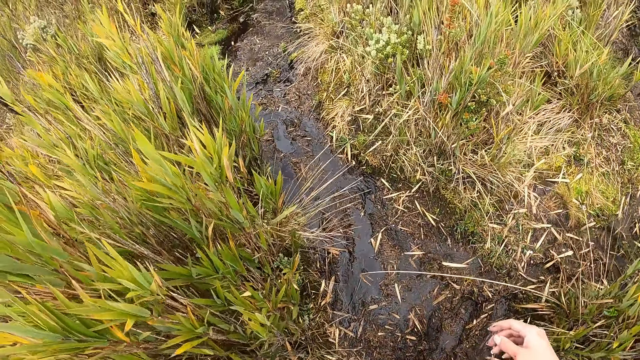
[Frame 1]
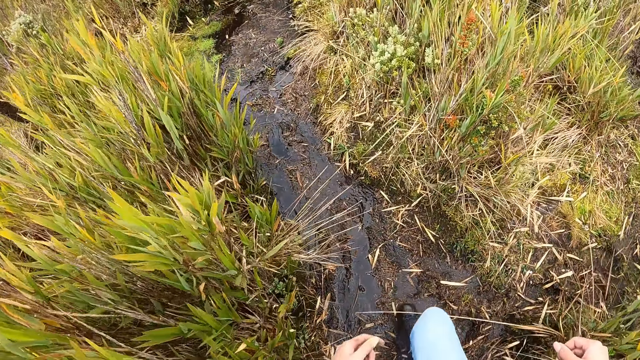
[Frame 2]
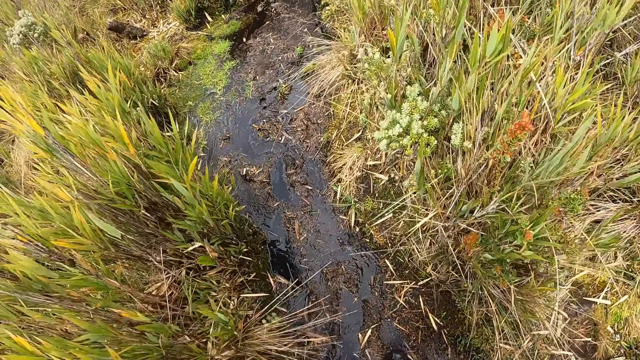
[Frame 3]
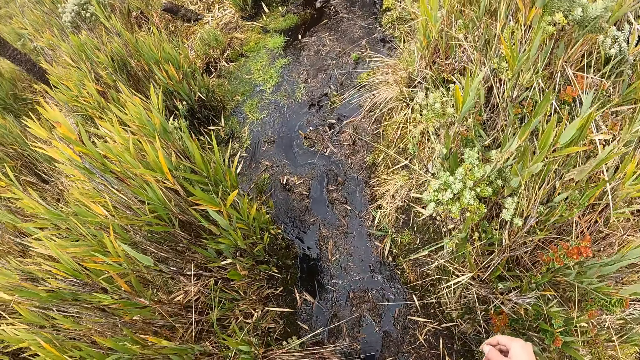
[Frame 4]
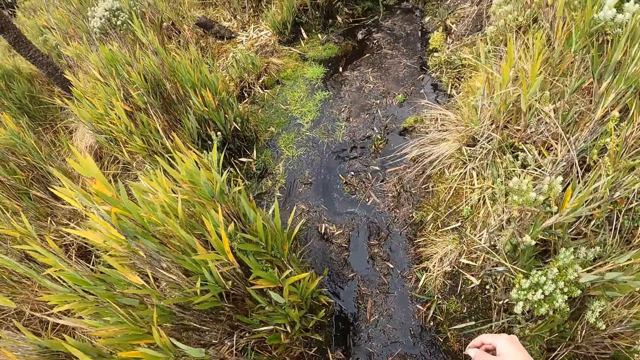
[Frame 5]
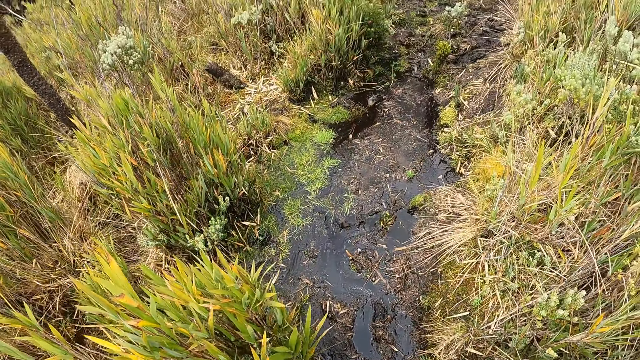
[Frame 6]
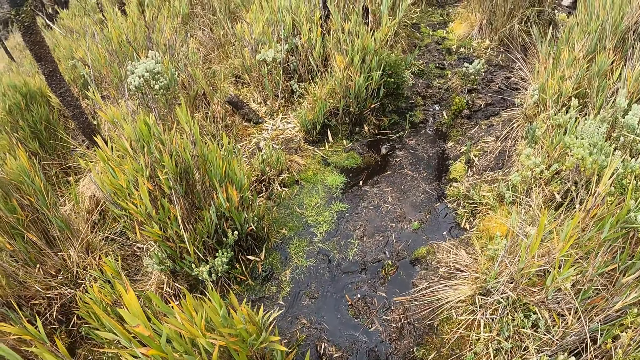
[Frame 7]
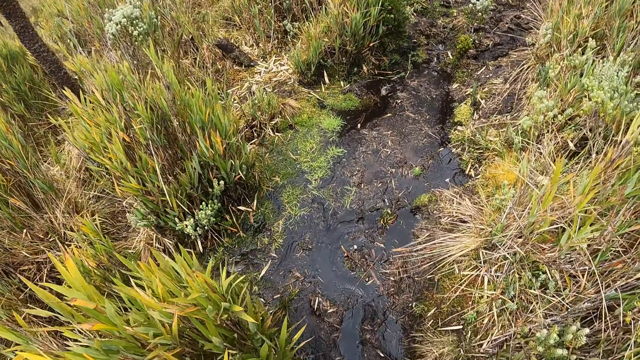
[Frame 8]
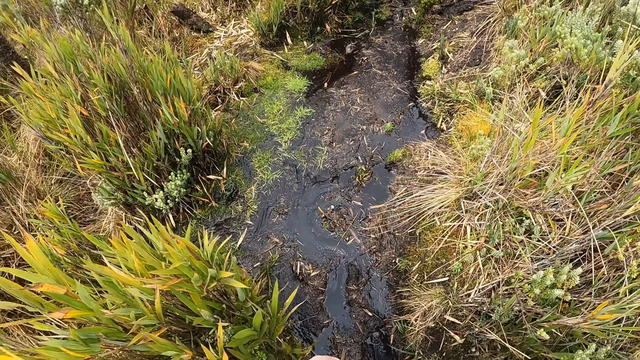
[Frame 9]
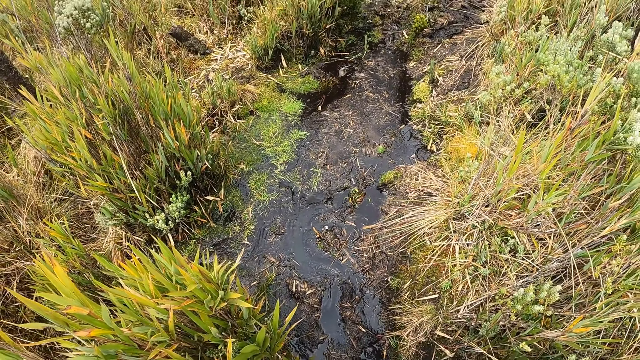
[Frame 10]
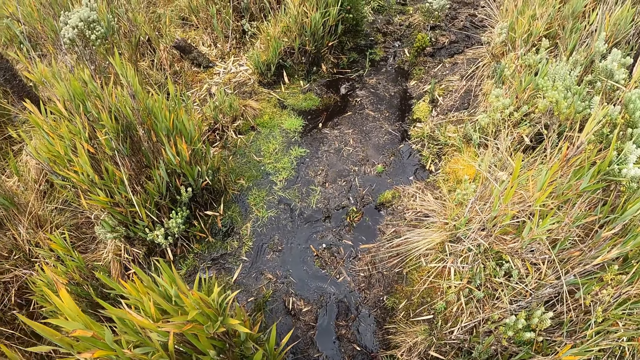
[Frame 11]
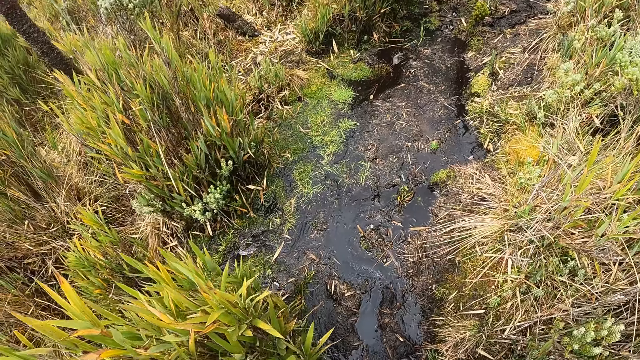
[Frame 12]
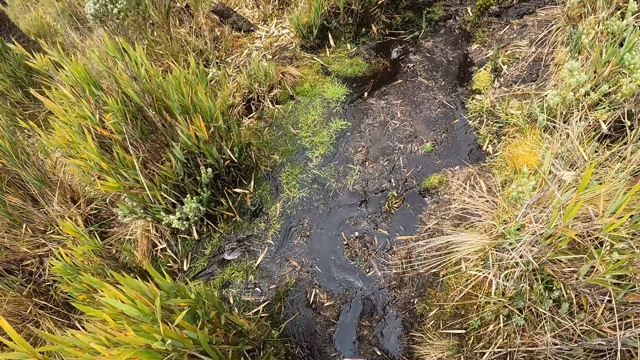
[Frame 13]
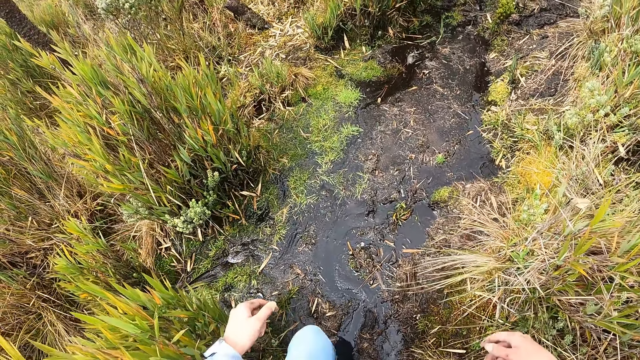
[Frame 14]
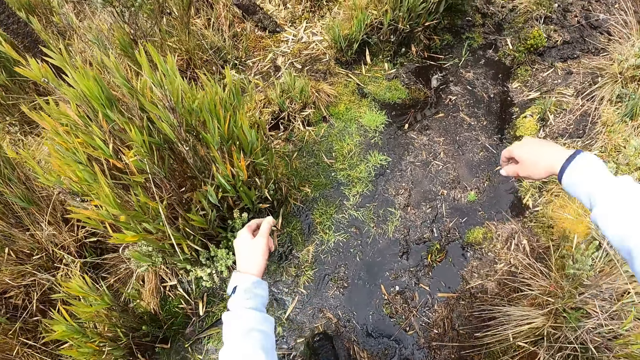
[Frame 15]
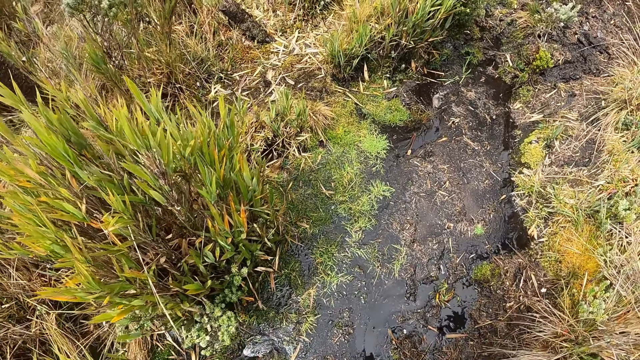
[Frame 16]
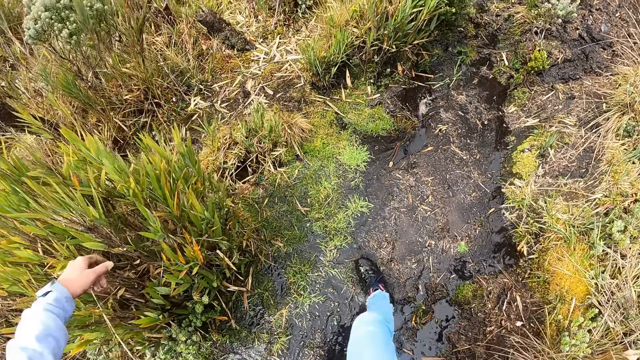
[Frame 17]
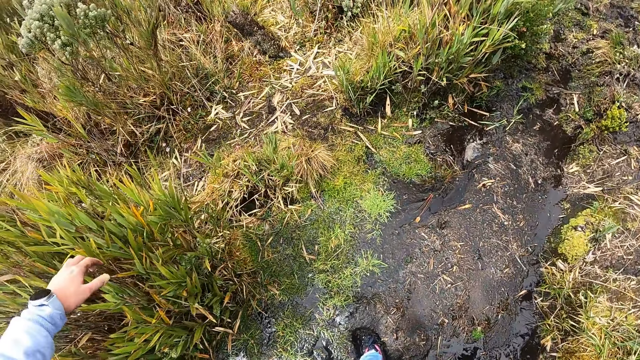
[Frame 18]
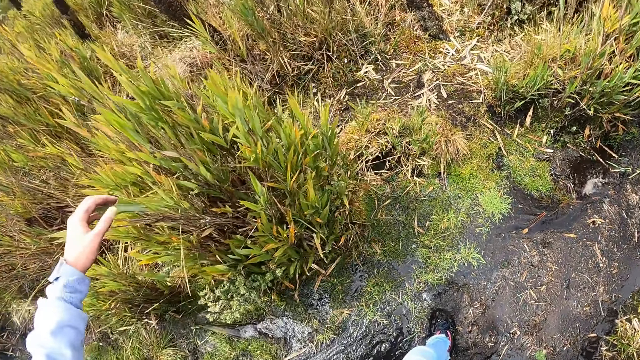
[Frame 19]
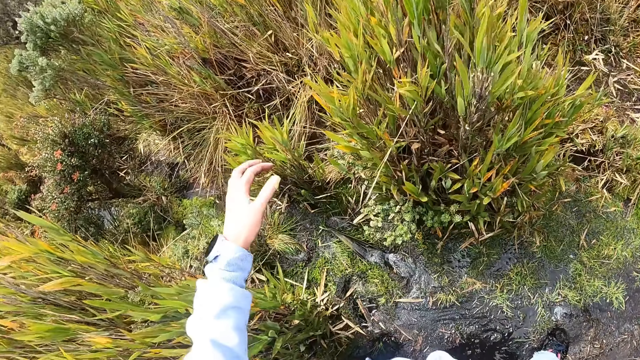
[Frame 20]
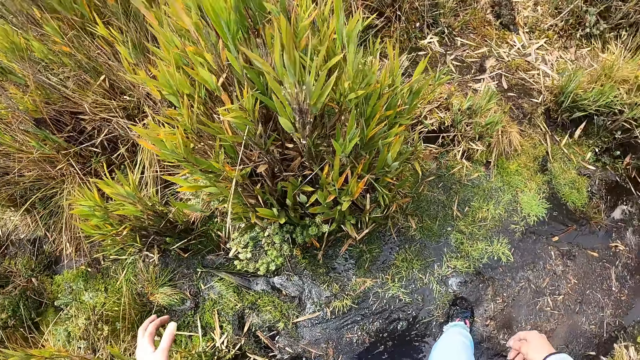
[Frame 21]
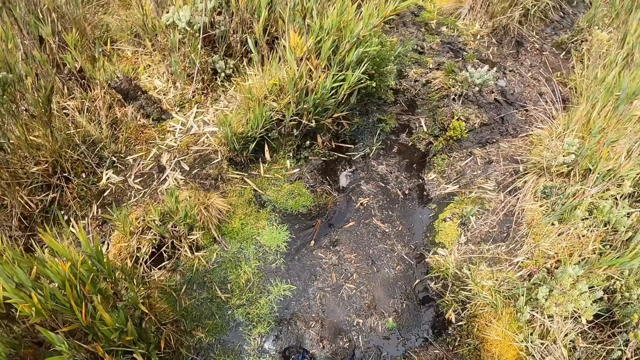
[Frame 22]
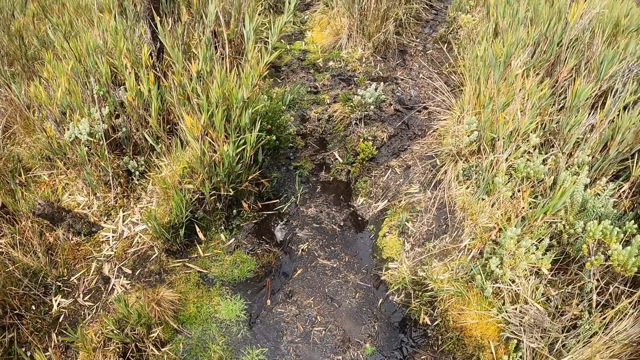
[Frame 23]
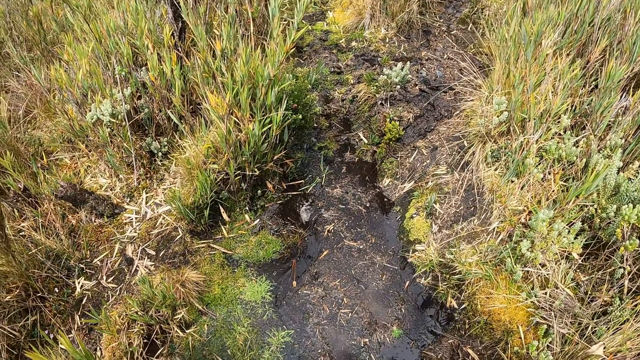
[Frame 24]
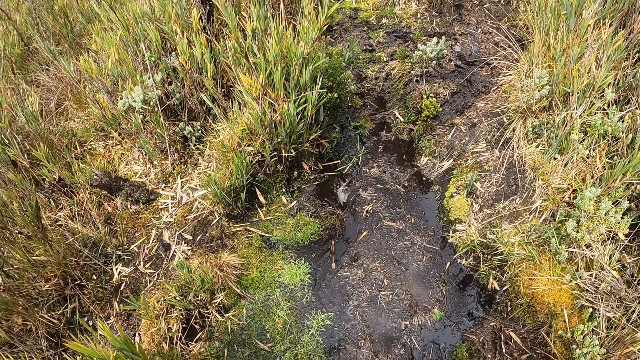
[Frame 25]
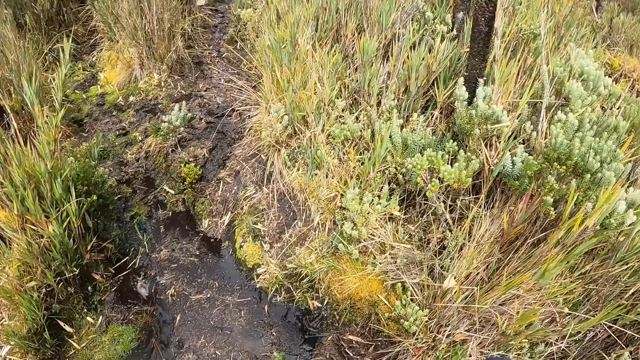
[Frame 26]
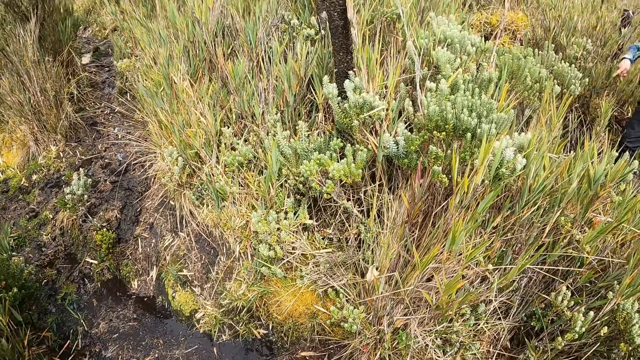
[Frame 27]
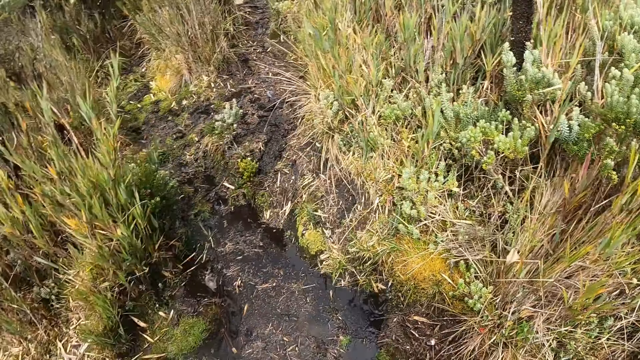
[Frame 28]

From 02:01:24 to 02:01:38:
The camera wearer stands on the path in the forest. They walk on the path in the forest. They stand on the path in the forest.

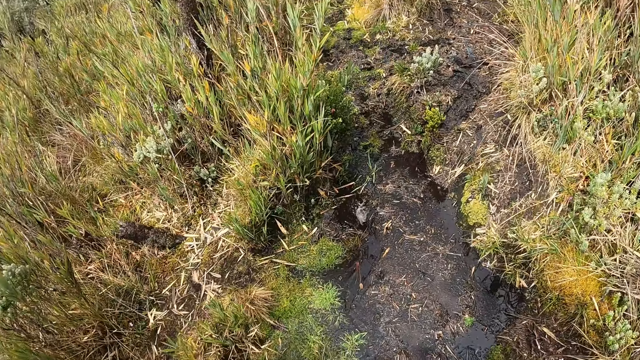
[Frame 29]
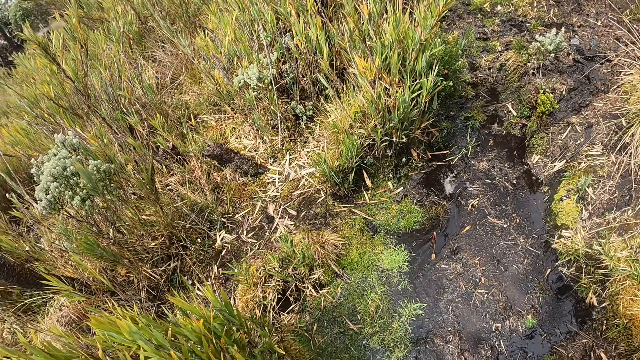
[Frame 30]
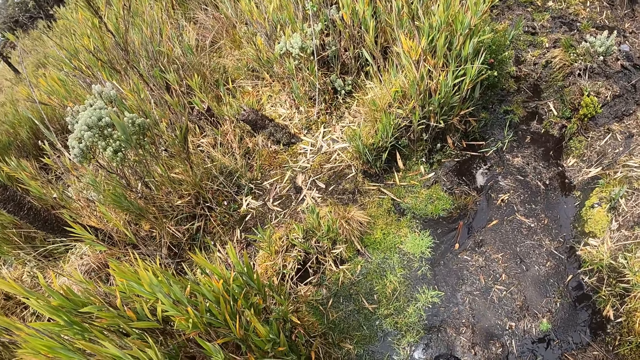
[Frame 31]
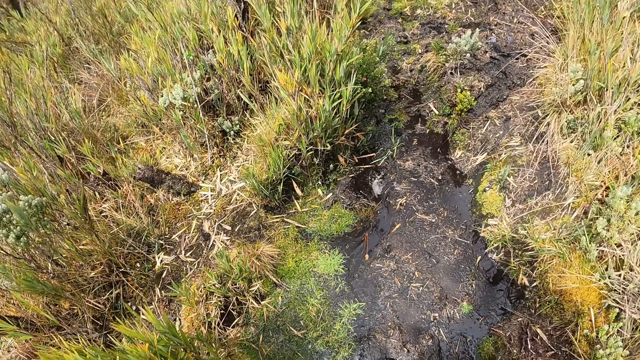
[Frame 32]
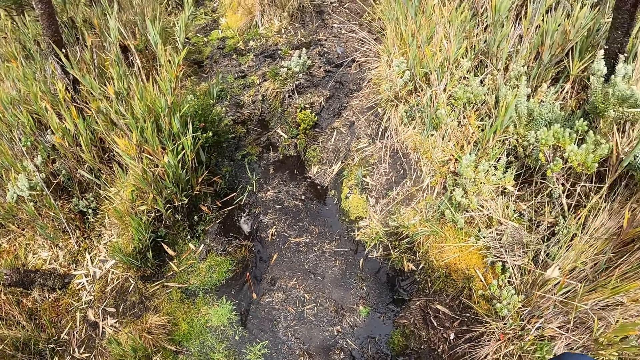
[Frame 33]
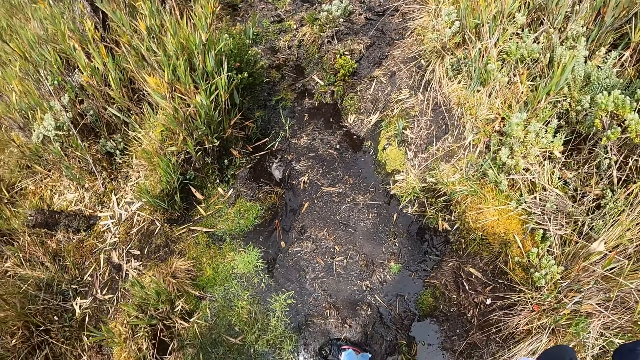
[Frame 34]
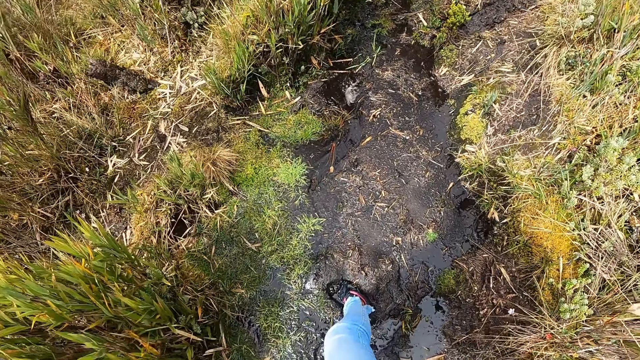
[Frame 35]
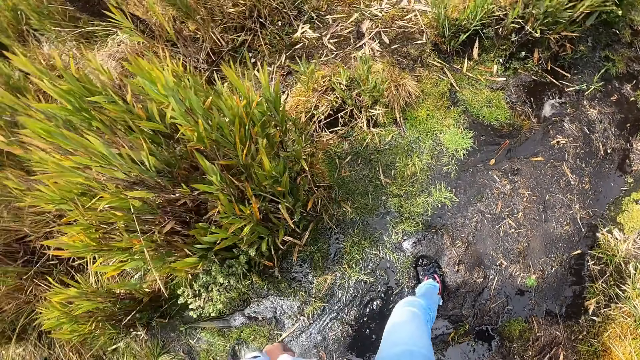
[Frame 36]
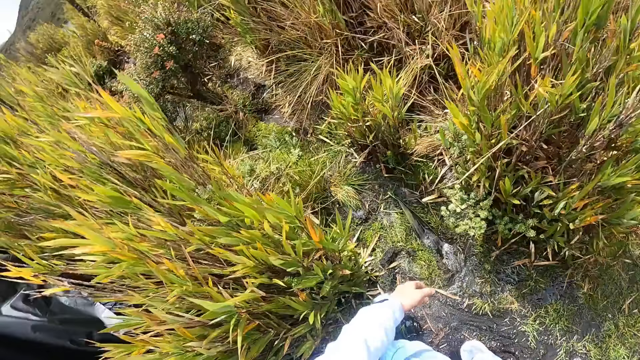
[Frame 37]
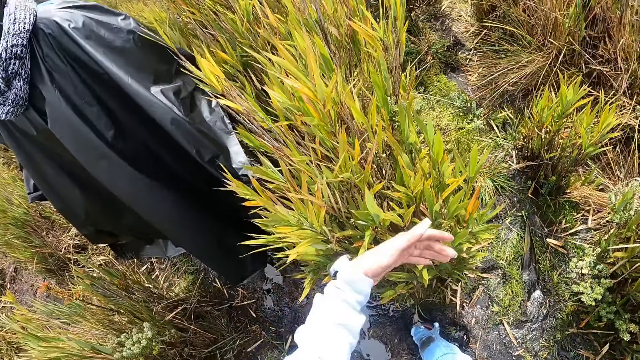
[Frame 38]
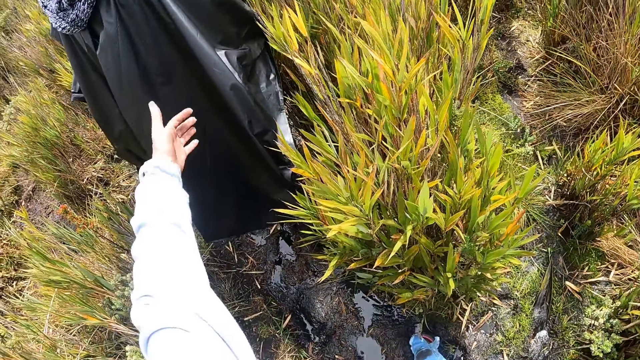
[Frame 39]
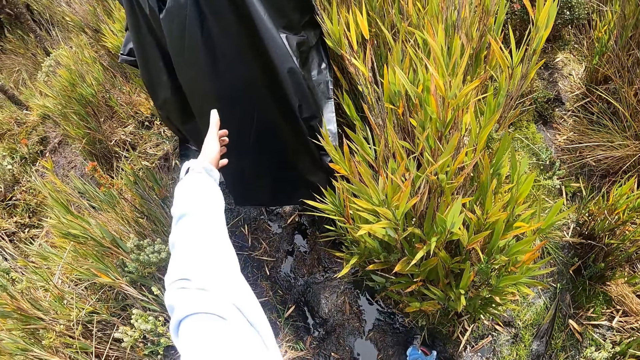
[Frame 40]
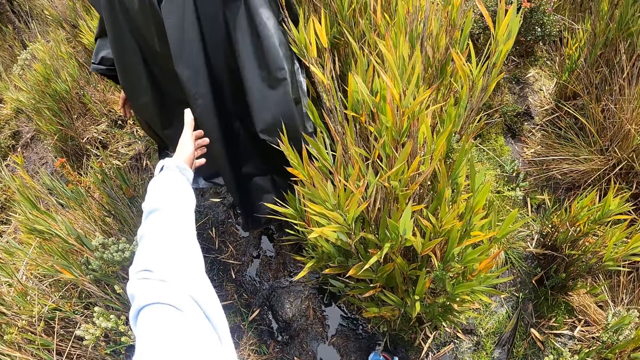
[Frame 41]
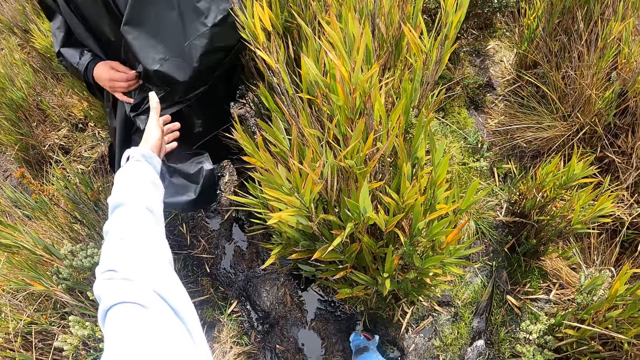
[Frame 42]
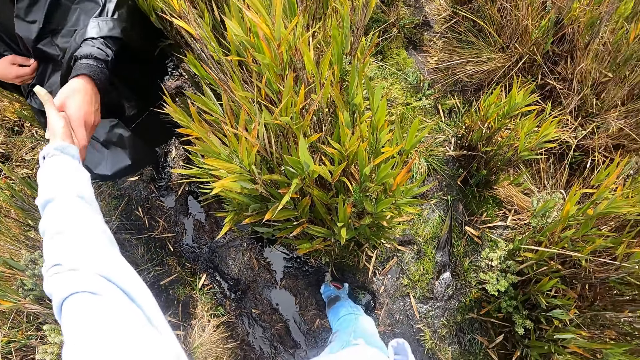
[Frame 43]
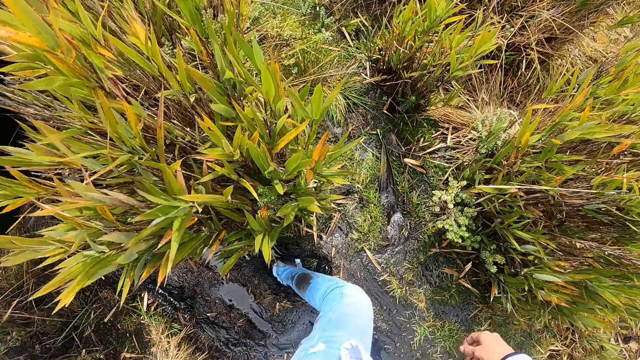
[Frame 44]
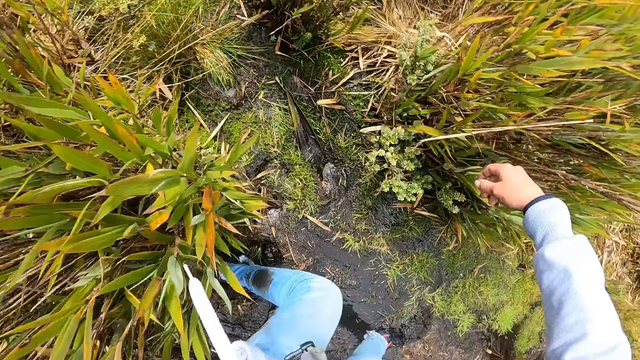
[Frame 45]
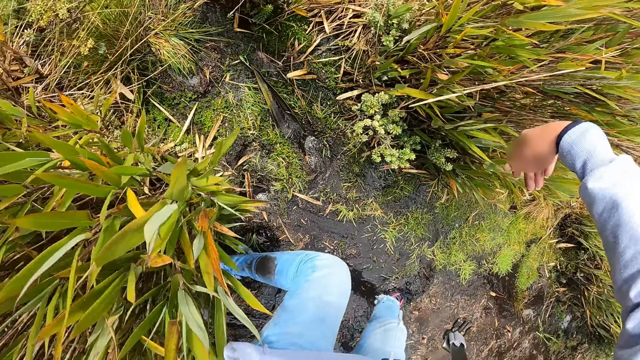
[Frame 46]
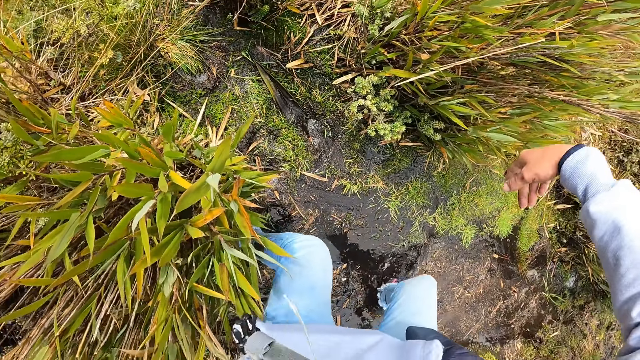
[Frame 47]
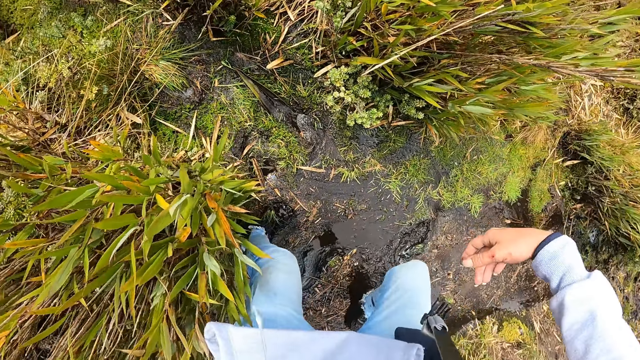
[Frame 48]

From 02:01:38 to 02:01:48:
The camera wearer stretches her left hand. A man stands on the path in the forest. A woman places her left hand on the camera wearer's left hand. The camera wearer shakes hands with another man. She turns around on the path in the forest.
